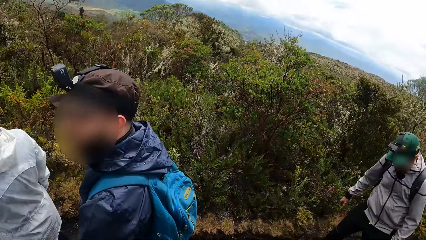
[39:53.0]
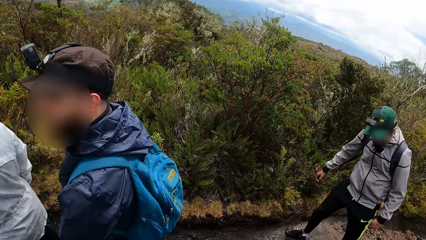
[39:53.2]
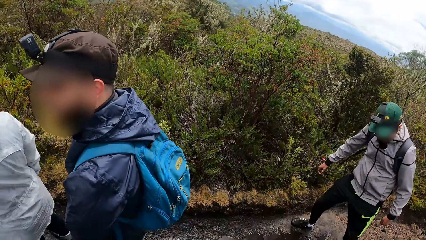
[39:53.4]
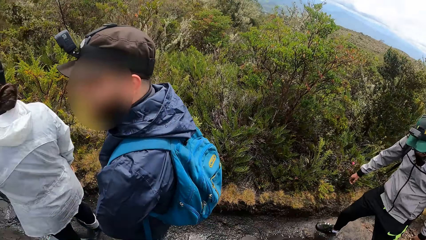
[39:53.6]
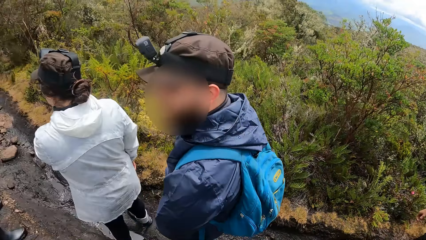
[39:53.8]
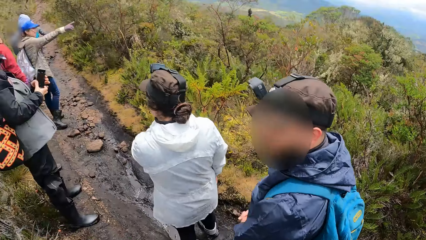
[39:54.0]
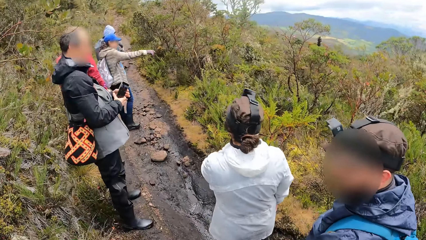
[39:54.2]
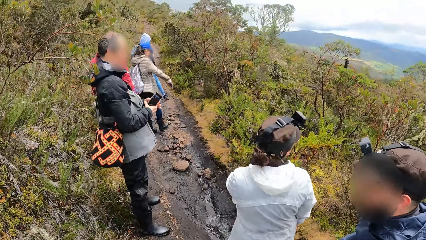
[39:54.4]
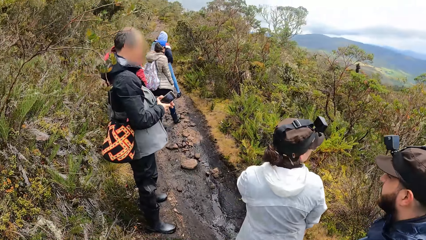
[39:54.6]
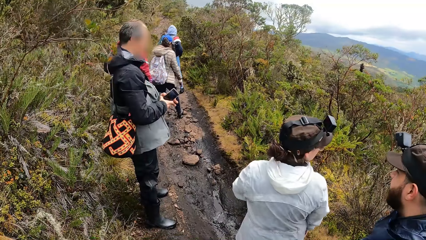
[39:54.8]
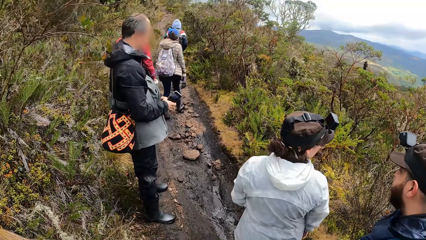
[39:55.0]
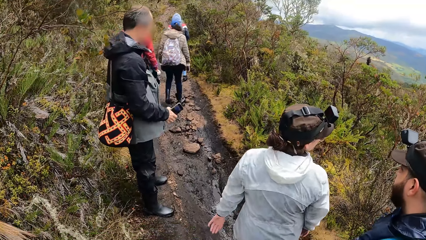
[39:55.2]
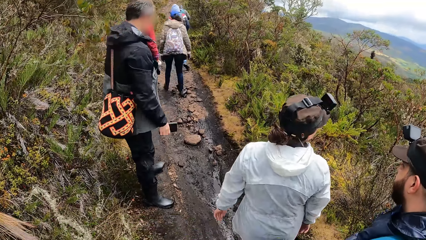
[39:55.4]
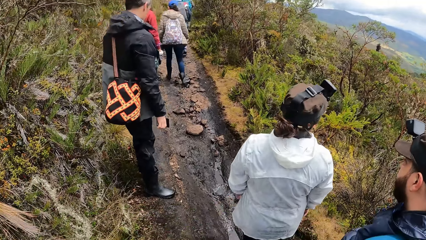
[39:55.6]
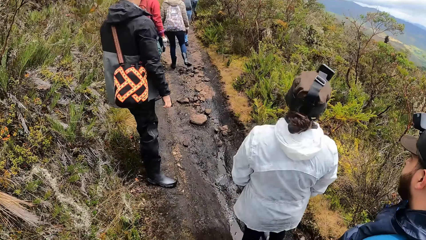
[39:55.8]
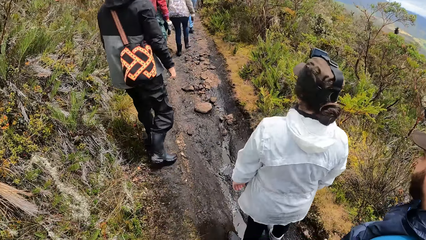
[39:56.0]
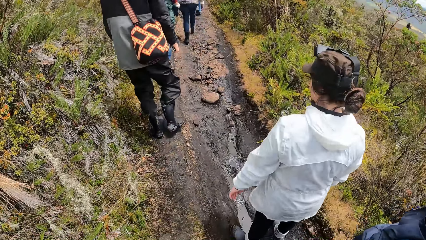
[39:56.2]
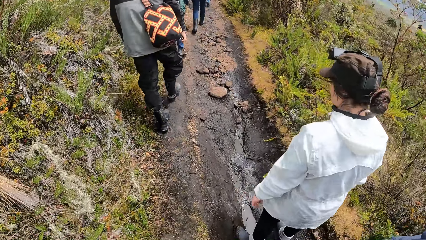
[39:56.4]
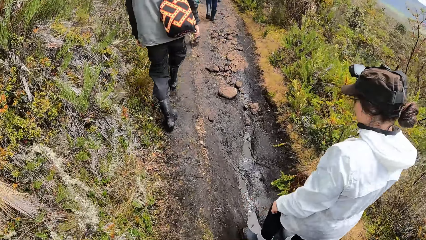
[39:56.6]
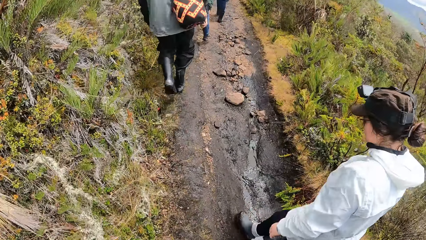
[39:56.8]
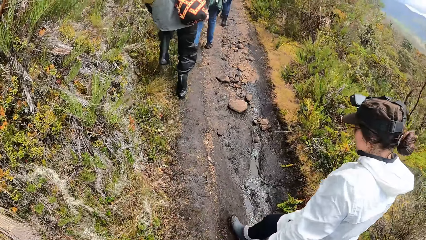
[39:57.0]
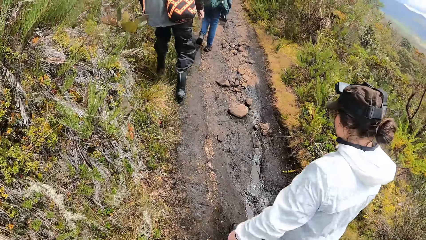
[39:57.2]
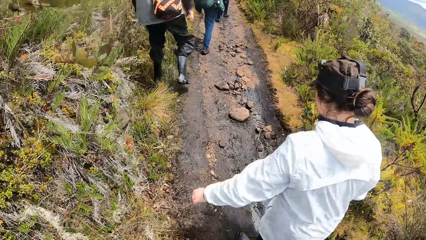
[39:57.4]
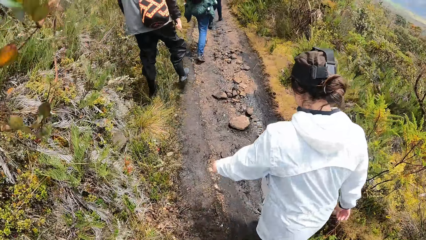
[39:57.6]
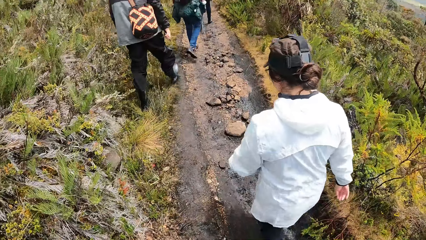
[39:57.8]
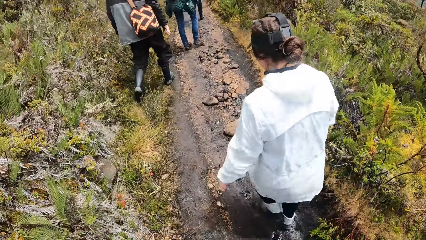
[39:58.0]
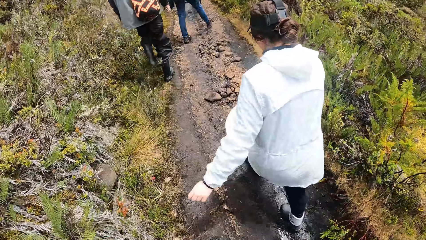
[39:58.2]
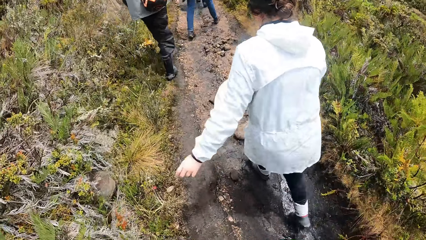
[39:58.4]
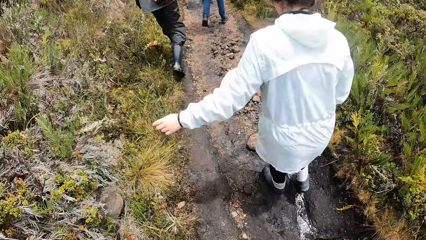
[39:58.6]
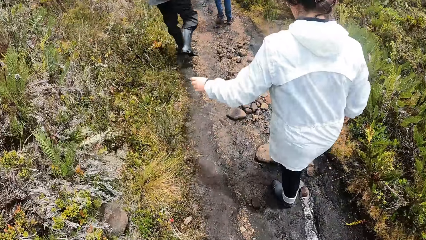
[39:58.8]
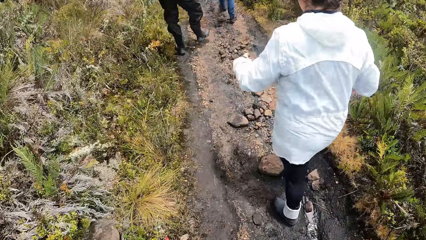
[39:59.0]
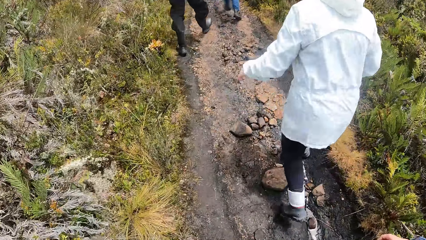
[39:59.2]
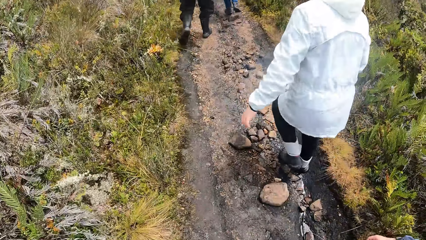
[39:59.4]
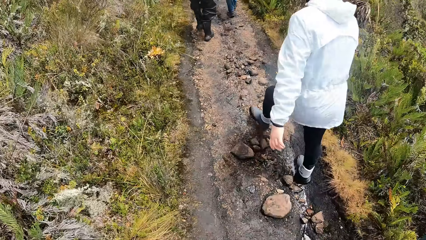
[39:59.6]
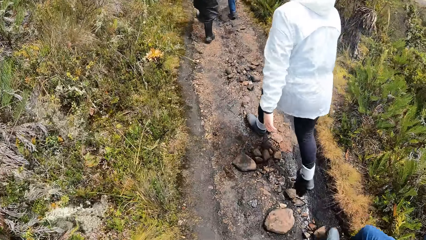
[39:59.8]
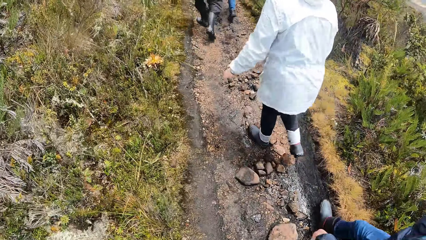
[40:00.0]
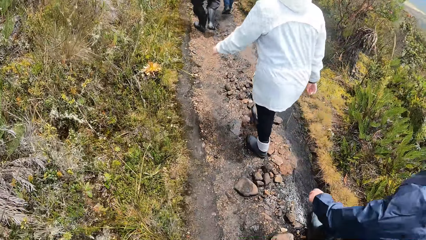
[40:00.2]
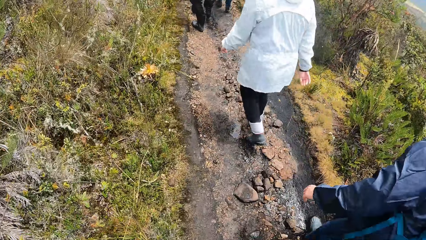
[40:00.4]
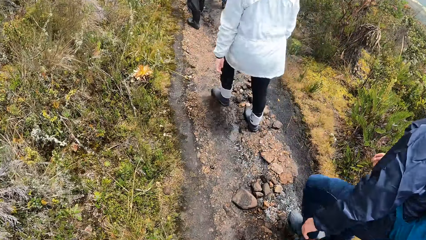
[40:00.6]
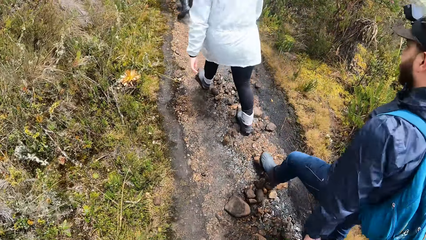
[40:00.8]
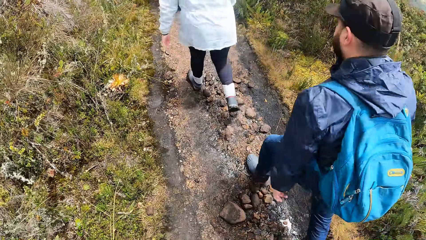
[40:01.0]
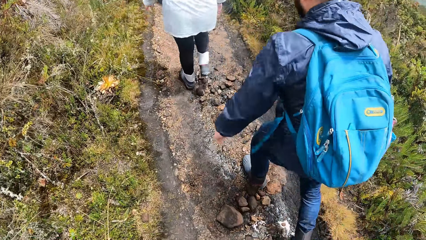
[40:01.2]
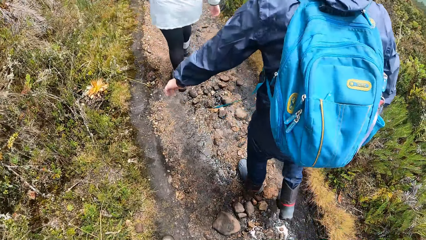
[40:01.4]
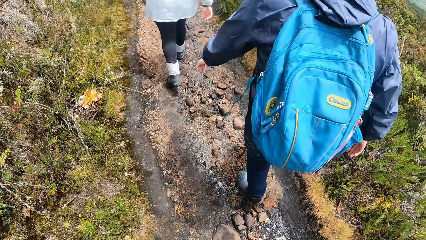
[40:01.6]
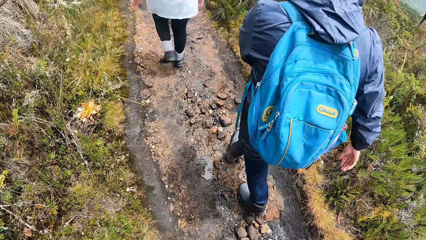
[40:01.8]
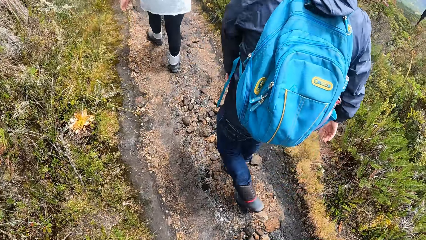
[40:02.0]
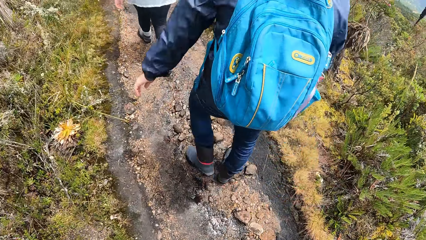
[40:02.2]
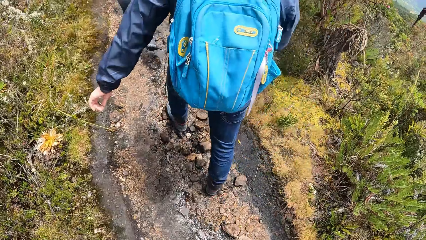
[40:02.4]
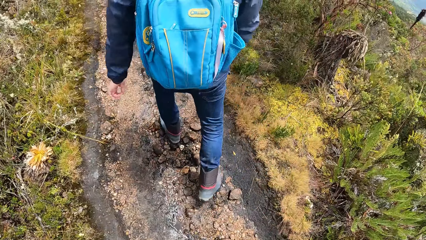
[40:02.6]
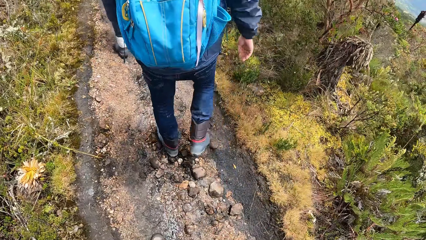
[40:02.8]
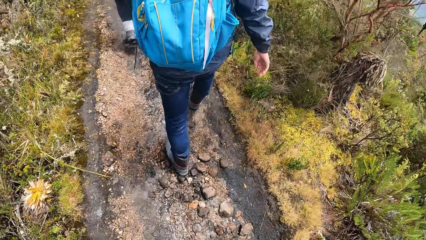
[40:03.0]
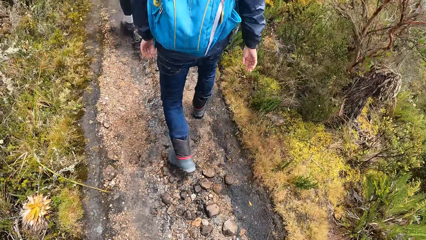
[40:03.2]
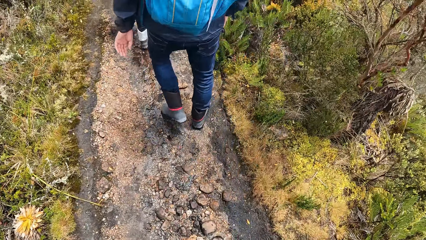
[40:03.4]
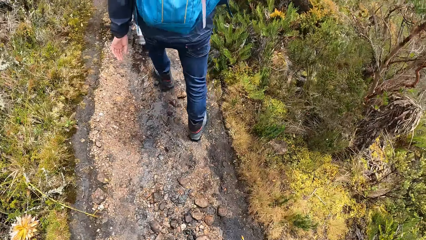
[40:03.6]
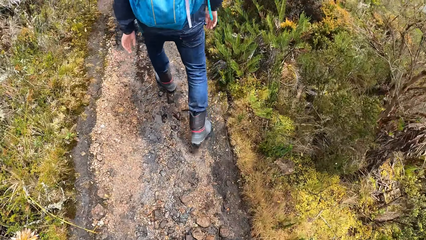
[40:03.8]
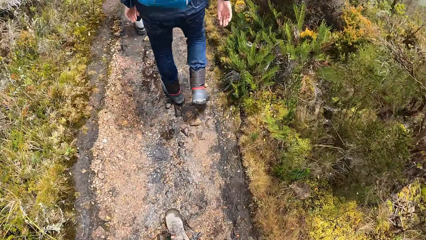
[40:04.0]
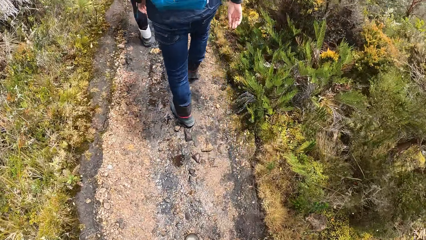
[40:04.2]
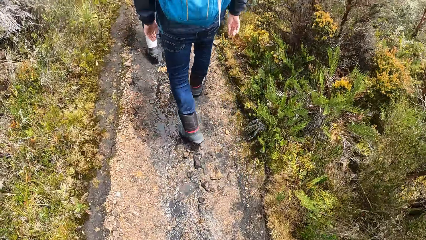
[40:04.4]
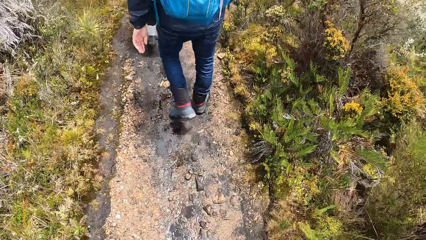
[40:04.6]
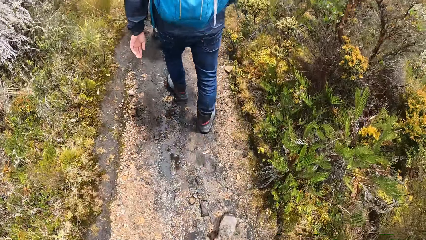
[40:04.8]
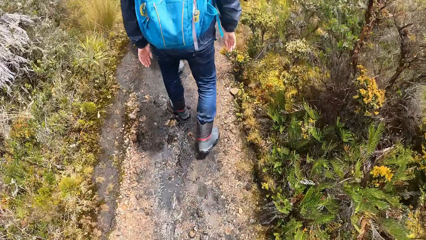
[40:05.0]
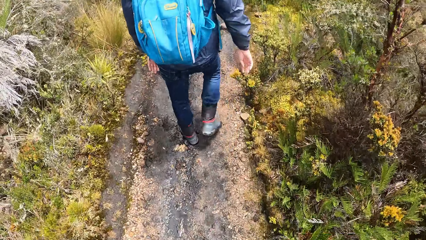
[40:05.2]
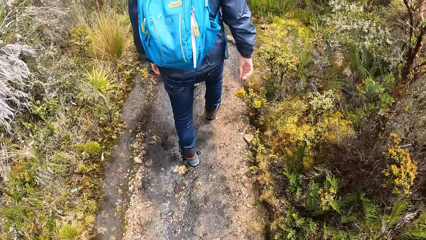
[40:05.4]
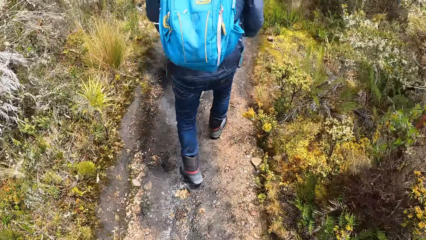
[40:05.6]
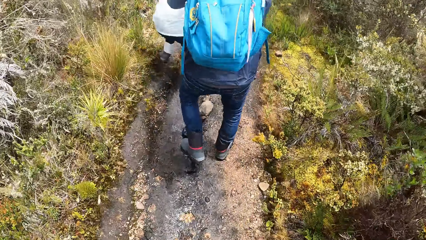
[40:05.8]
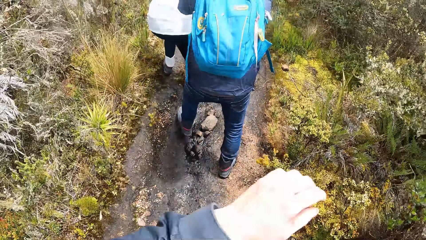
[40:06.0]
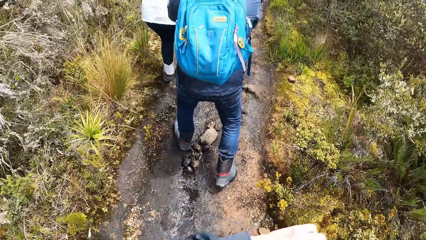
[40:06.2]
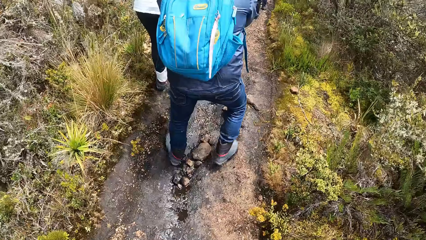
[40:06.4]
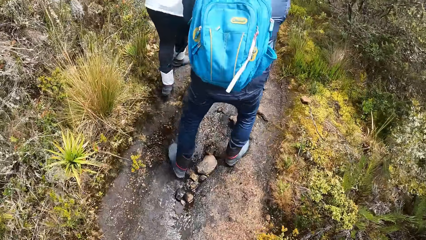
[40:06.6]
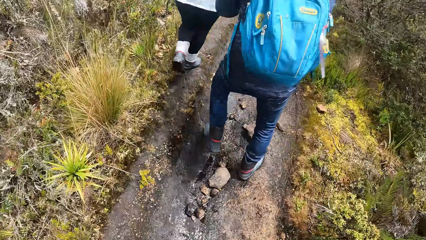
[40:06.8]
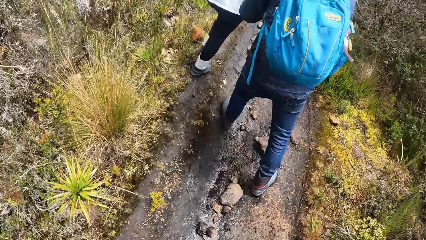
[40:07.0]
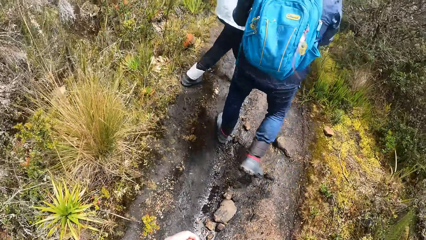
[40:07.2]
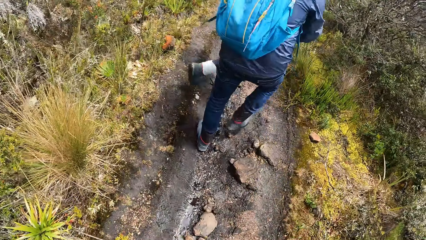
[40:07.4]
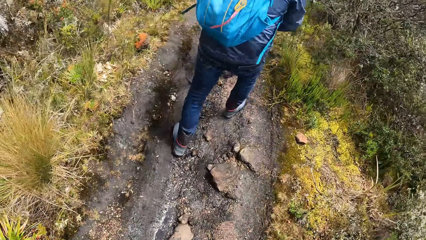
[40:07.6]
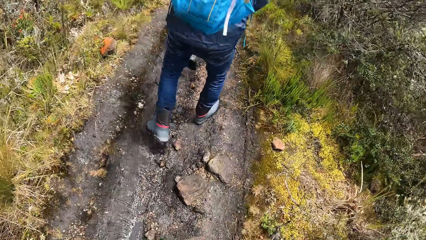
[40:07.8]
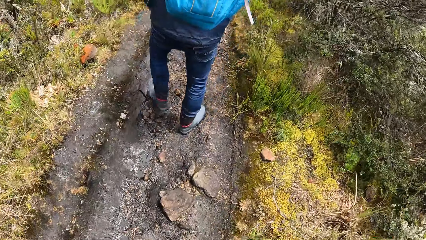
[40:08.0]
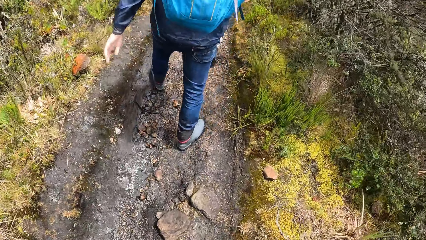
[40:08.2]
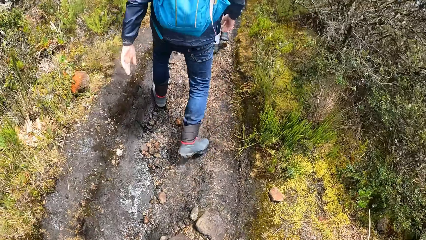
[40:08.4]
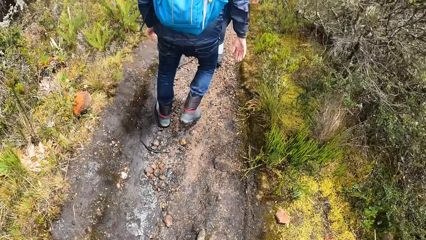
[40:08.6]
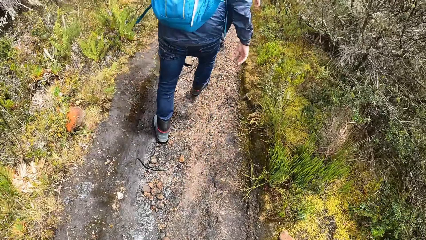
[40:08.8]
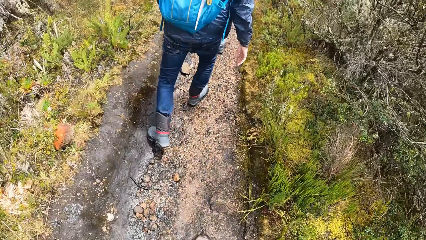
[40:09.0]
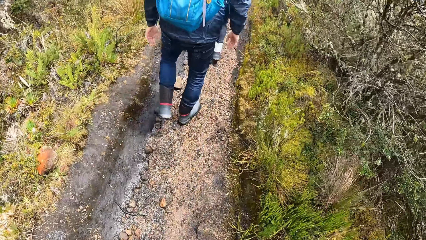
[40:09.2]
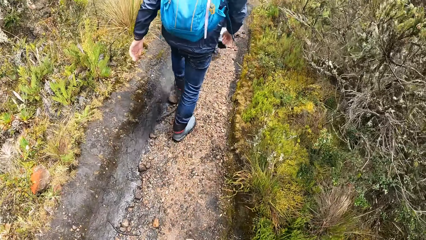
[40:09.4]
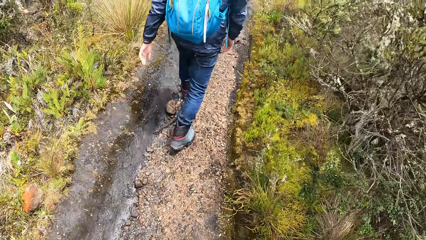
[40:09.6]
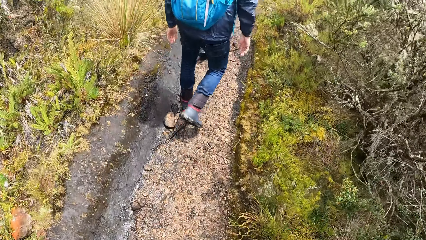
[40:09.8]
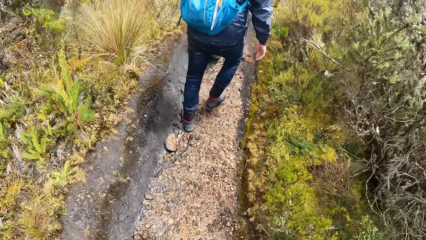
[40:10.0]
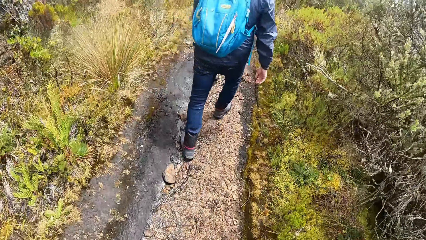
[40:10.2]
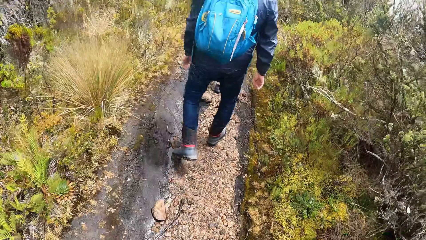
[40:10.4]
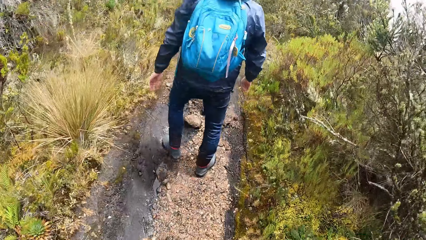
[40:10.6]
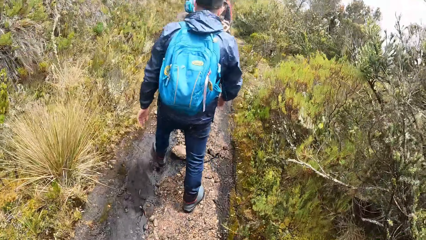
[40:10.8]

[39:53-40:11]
A woman walks up the hill through the pathway. The camera wearer walks up the hill through the pathway. A man walks up the hill through the pathway. The man interacts with the woman.
